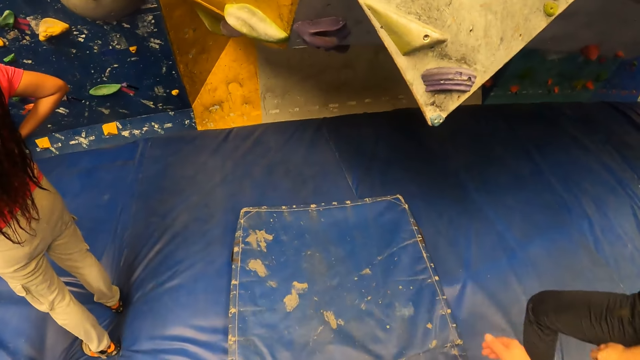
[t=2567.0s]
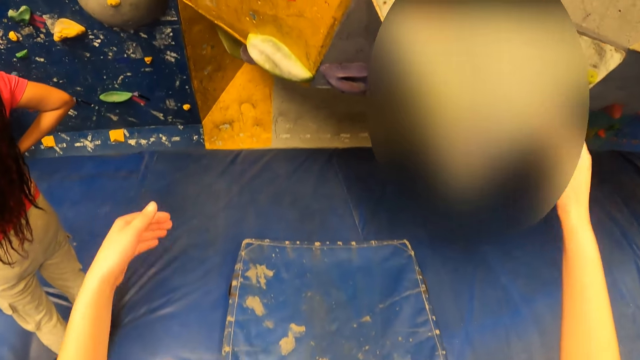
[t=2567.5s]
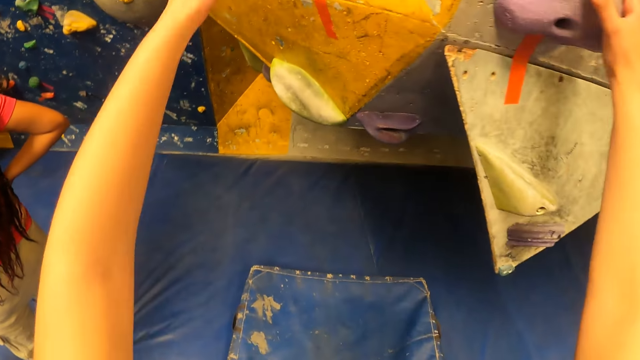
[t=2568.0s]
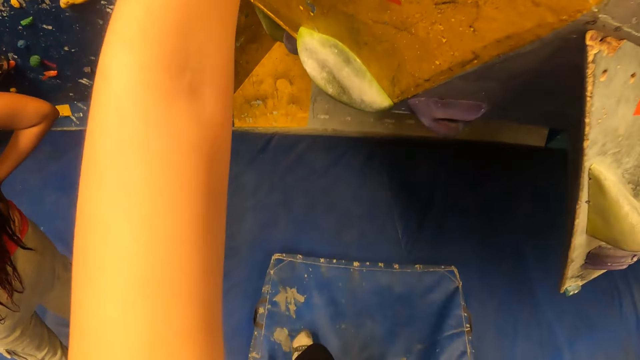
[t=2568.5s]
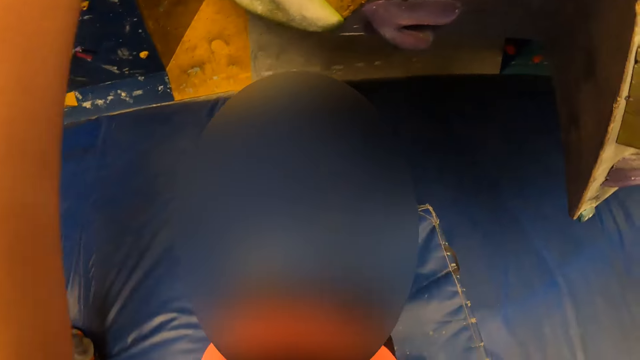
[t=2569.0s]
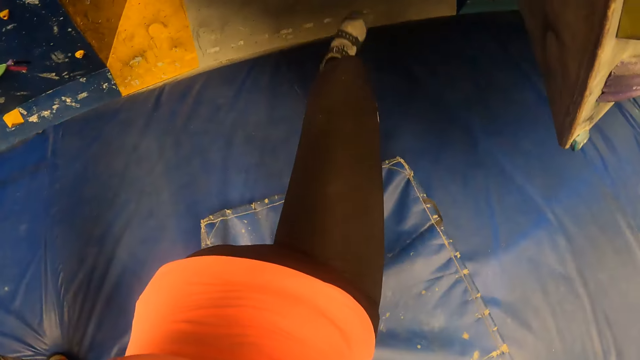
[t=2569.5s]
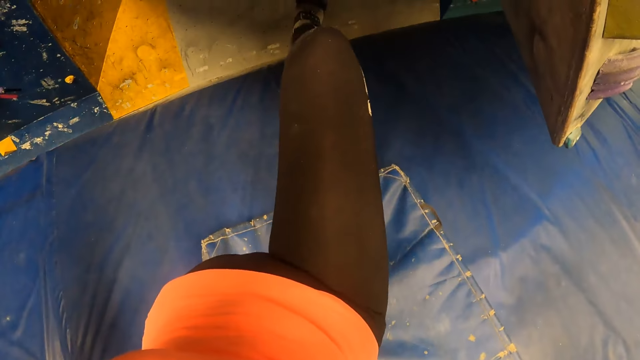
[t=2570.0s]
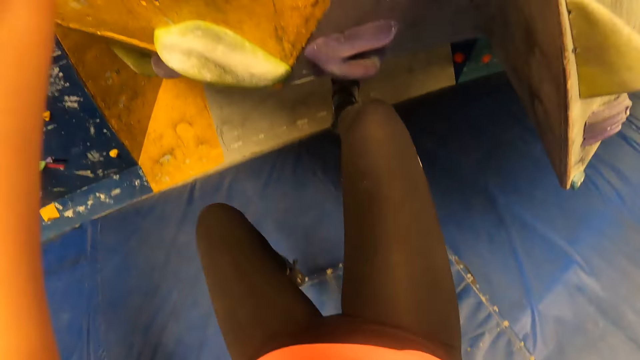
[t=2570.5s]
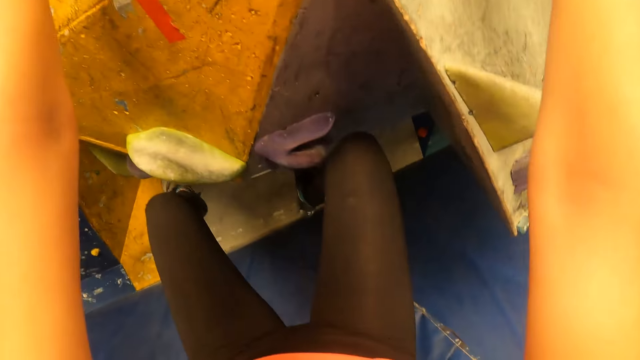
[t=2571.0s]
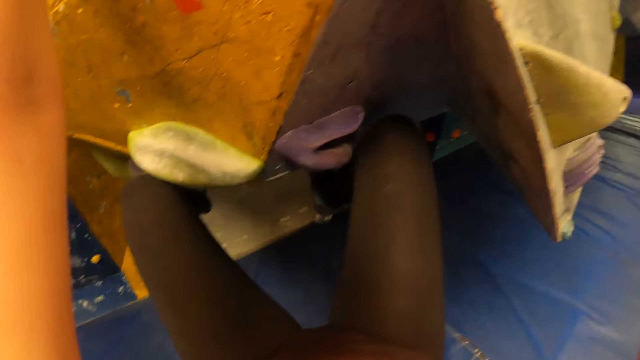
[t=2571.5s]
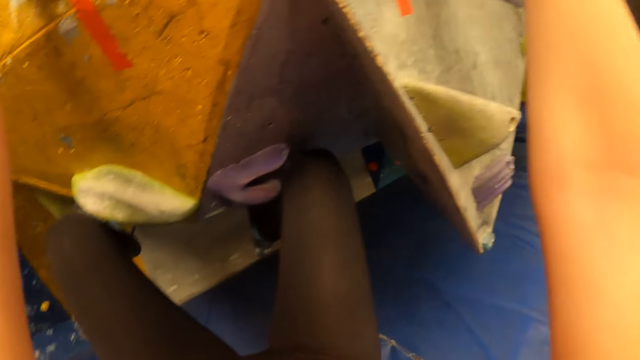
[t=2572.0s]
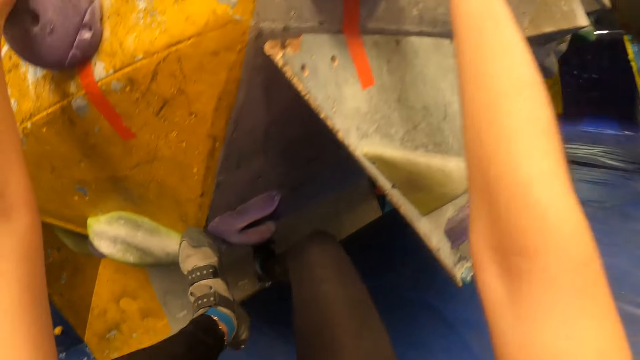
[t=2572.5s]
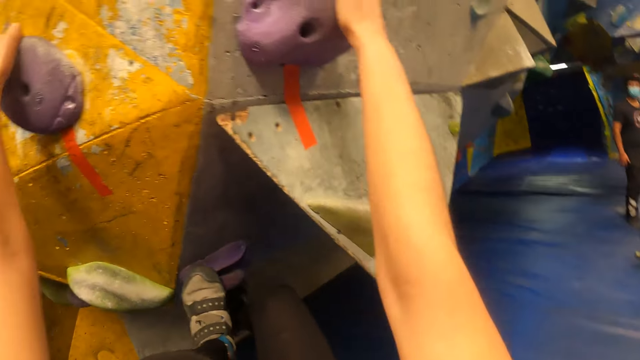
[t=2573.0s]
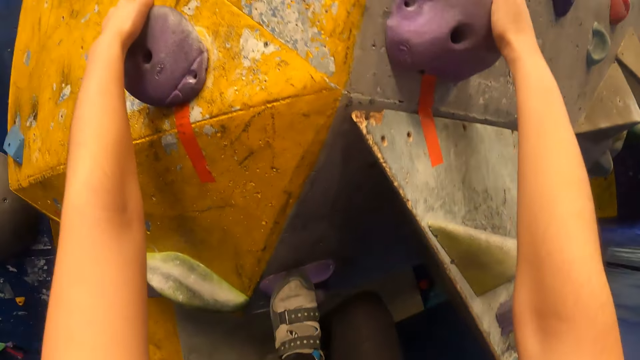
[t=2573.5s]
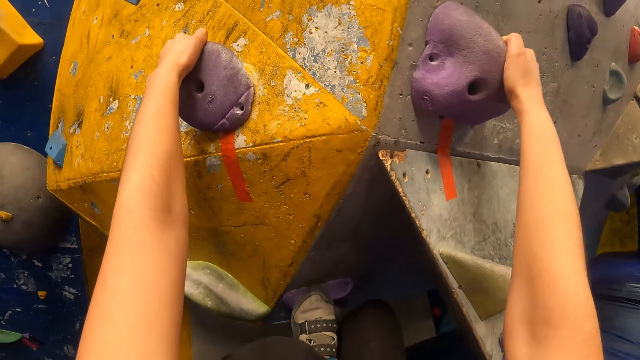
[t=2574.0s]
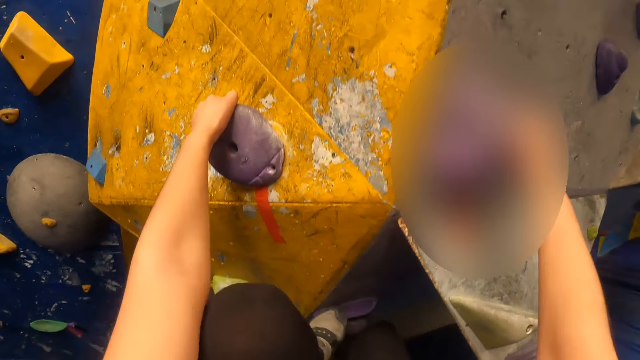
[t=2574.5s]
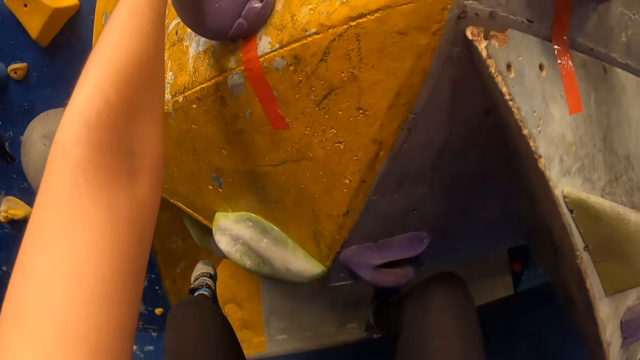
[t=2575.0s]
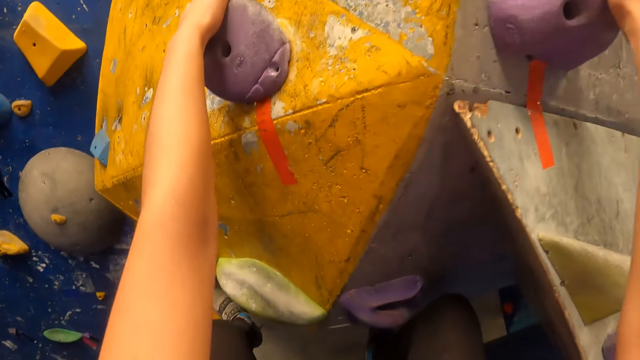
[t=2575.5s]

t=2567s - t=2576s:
The camera wearer touches the climbing stone. They climb the wall with both hands and both legs.

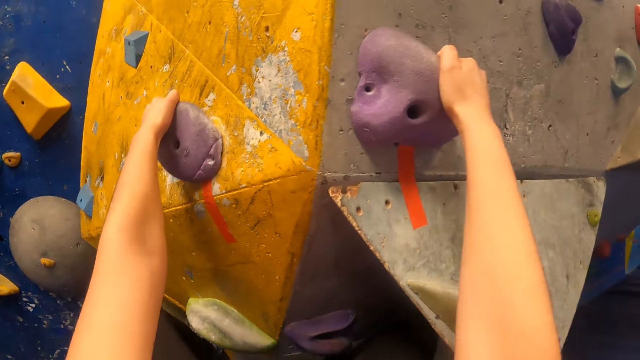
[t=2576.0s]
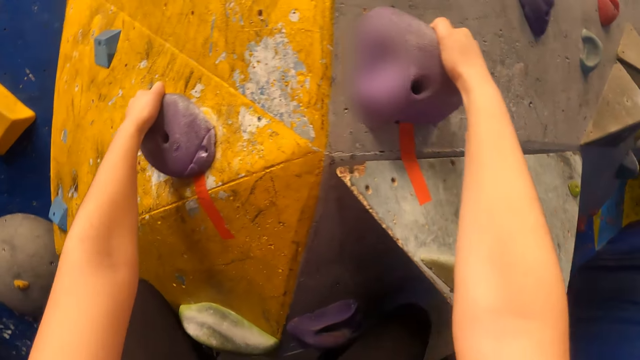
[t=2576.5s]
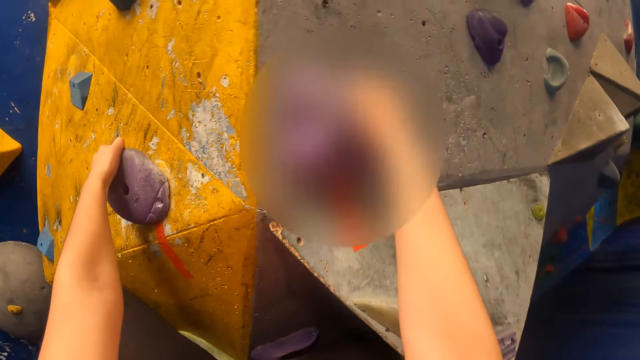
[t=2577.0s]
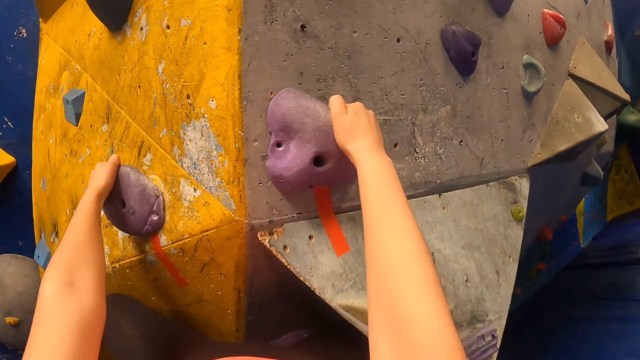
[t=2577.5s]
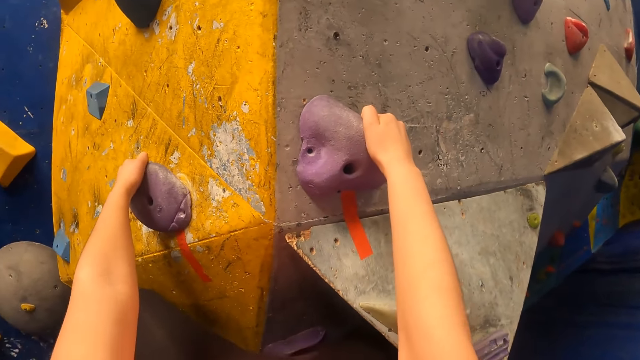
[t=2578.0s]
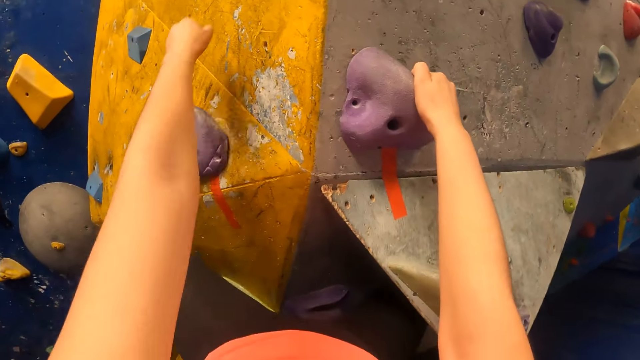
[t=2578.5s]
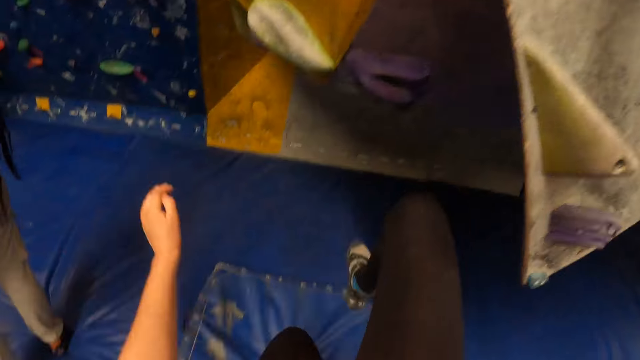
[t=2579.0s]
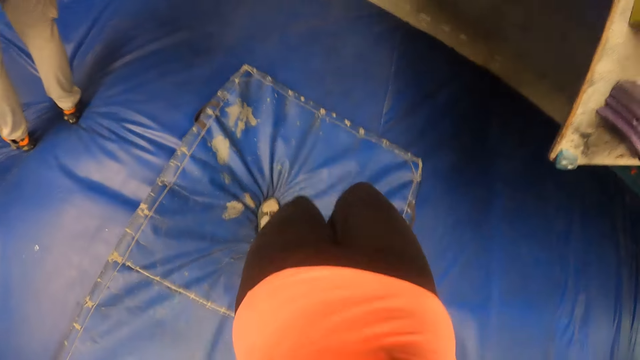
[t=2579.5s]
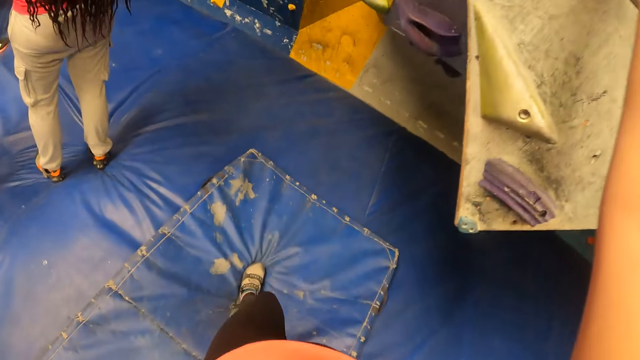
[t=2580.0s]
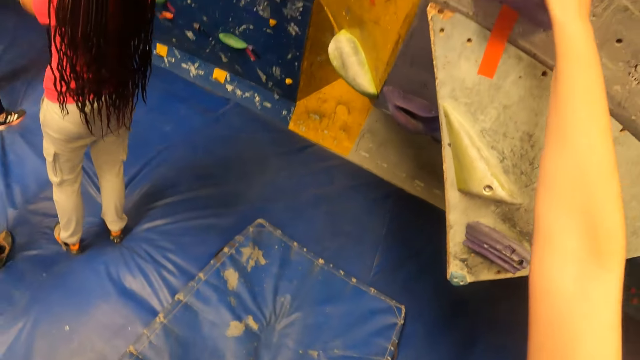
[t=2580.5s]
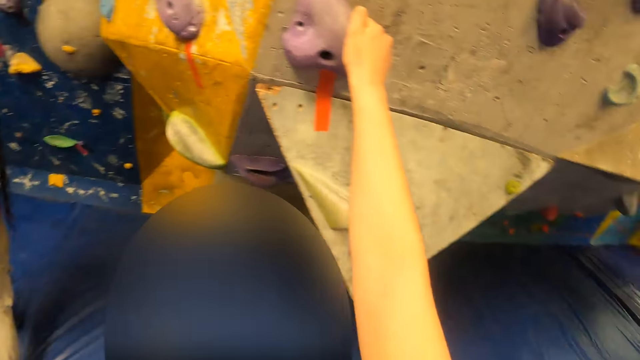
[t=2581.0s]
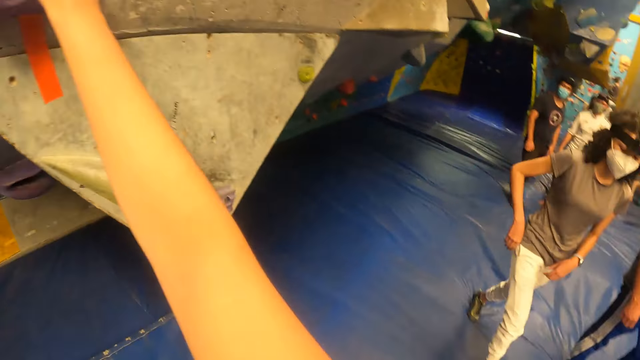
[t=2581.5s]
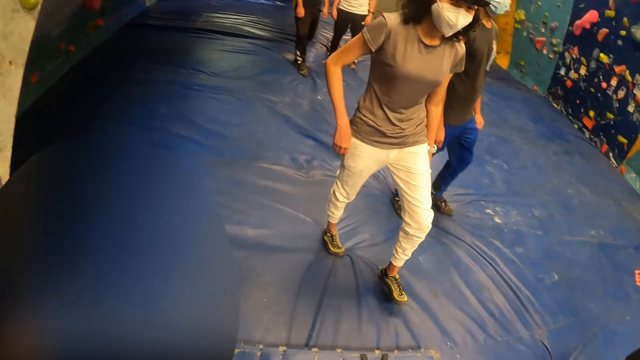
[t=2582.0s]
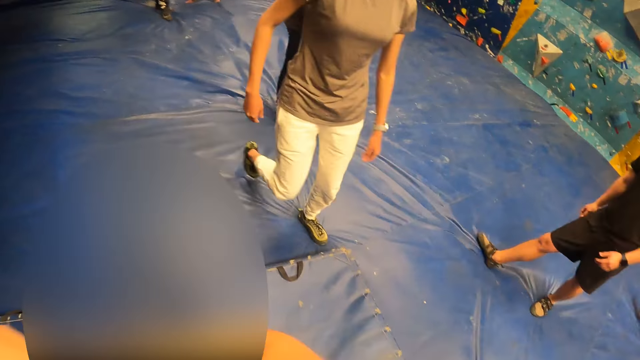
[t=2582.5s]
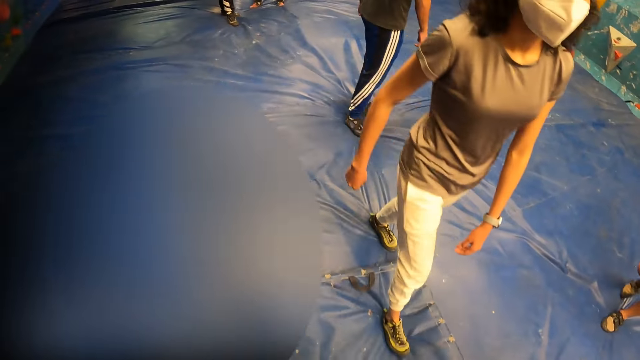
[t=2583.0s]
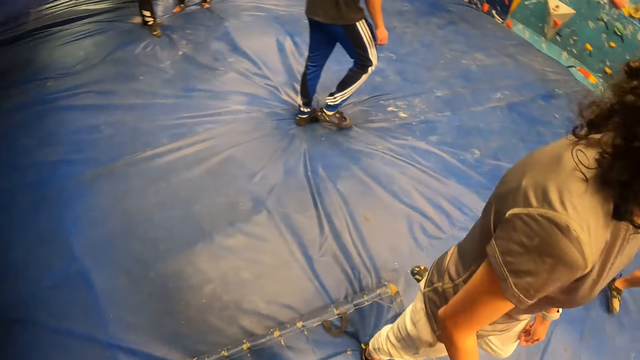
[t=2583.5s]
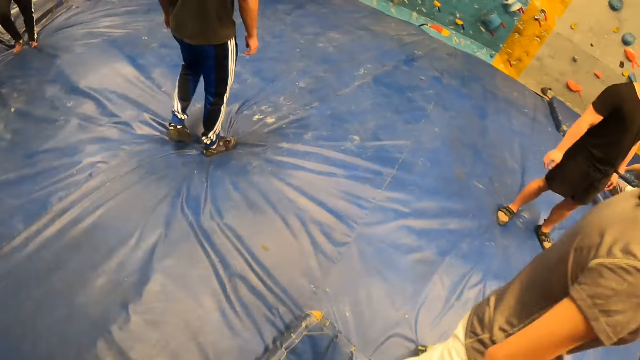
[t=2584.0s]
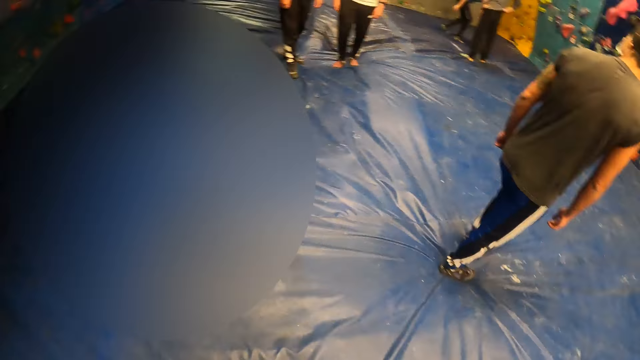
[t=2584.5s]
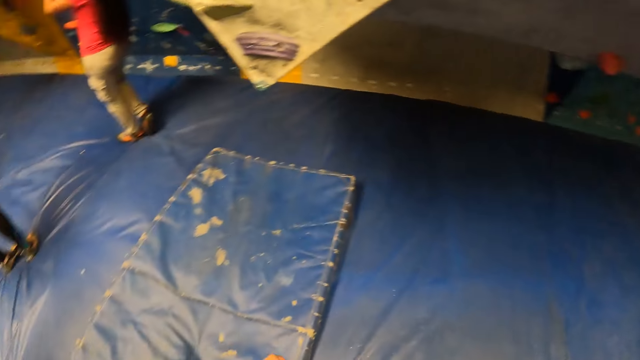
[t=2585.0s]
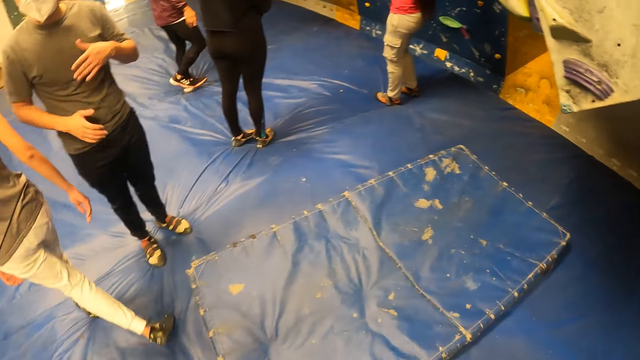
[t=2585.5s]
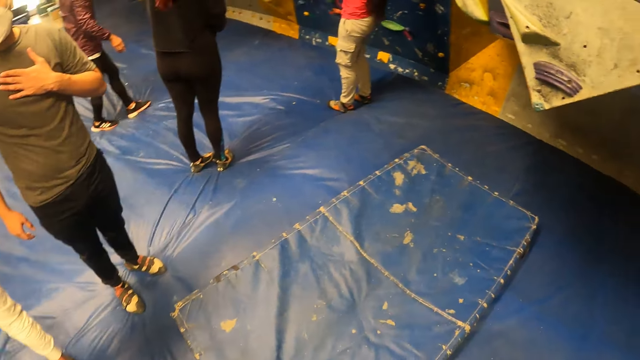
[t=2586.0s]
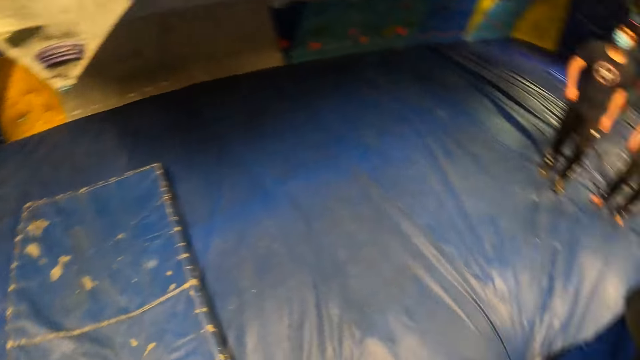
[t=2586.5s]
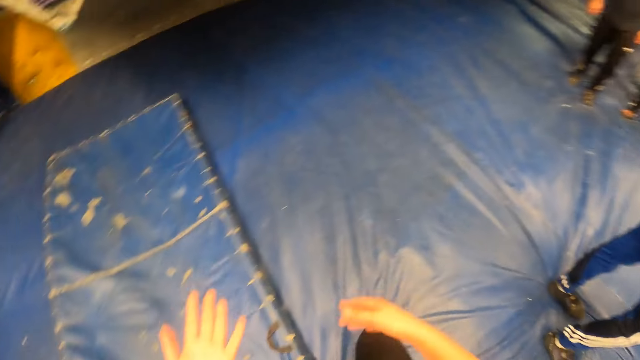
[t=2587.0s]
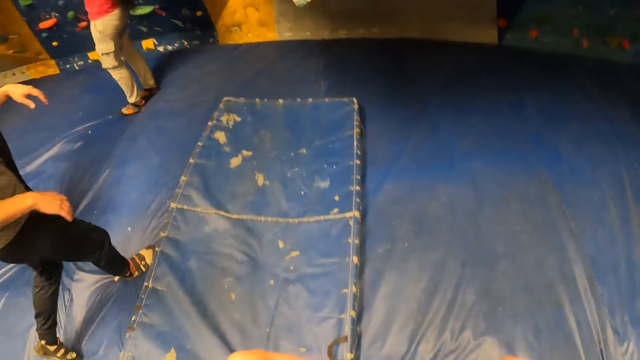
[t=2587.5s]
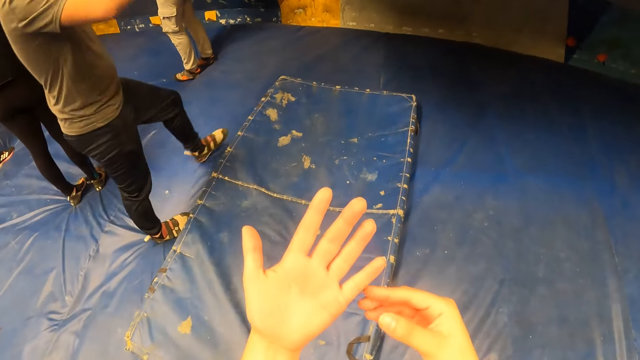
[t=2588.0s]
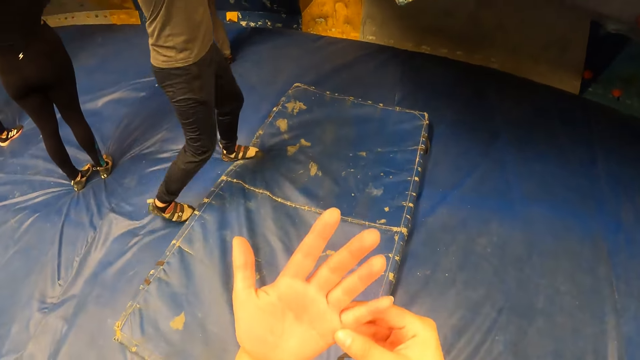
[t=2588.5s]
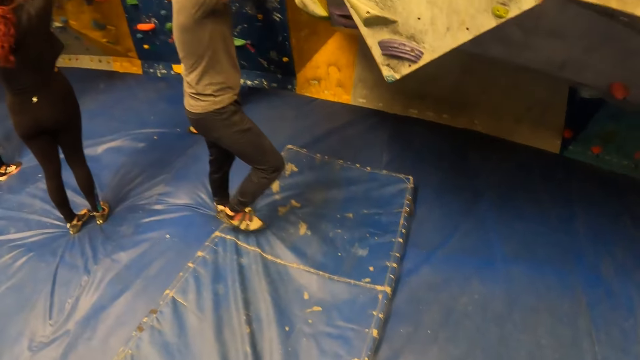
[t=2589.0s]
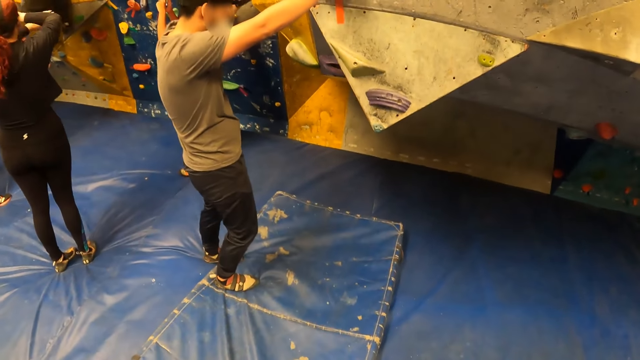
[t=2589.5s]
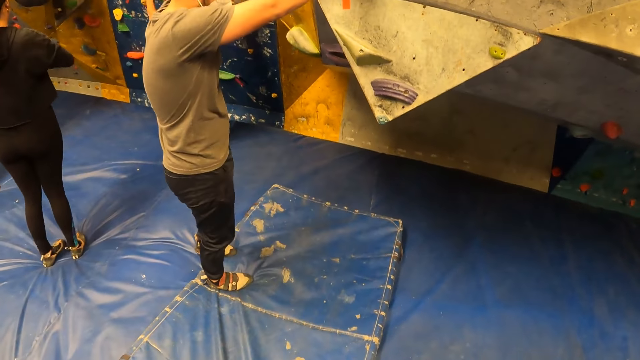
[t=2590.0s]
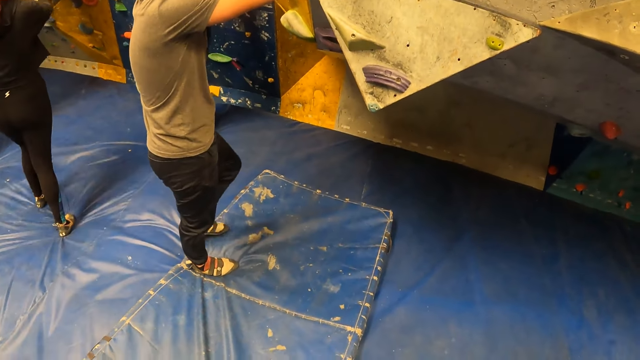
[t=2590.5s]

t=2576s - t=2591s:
The camera wearer drops down from the wall. She steps on the mattress. She looks around. She stares at her hands. A person climbs the wall.
